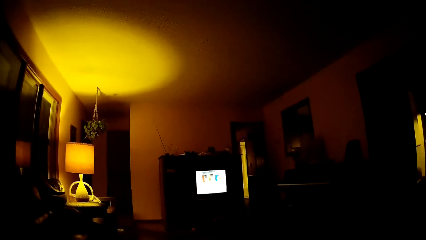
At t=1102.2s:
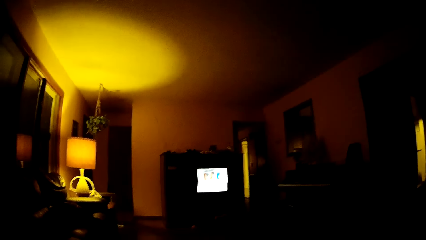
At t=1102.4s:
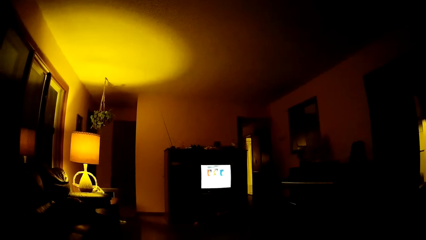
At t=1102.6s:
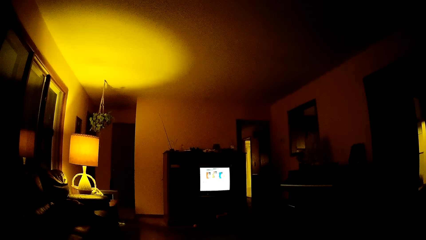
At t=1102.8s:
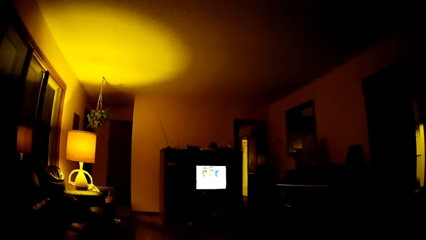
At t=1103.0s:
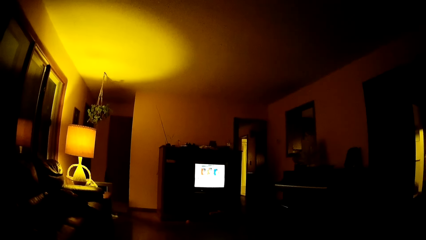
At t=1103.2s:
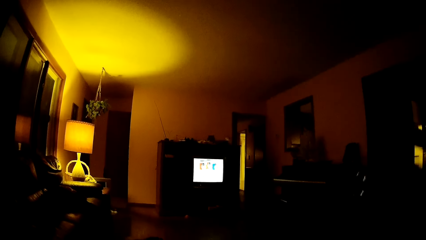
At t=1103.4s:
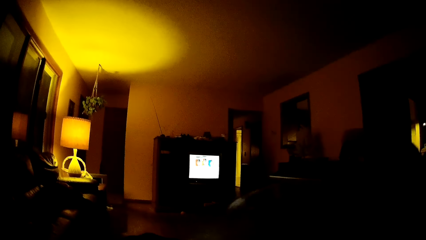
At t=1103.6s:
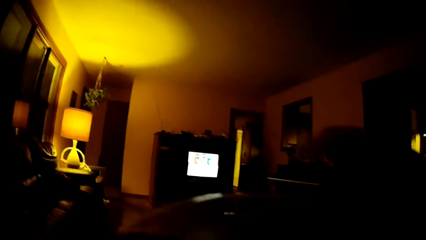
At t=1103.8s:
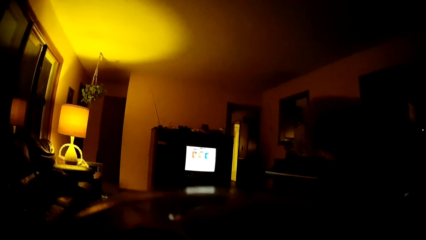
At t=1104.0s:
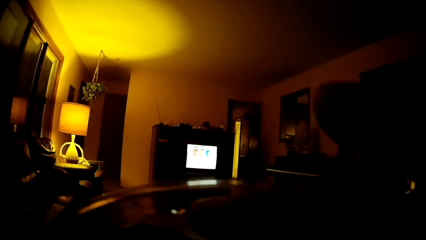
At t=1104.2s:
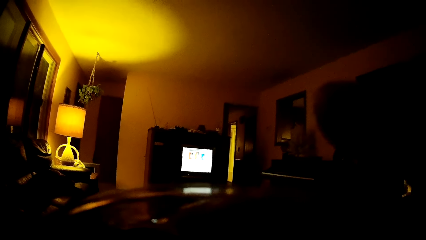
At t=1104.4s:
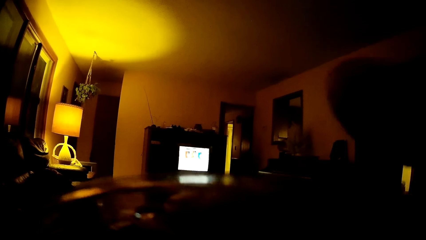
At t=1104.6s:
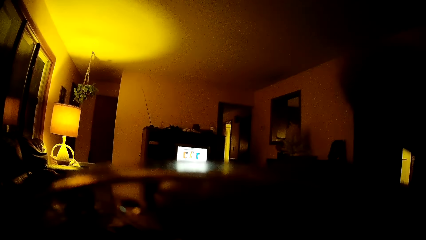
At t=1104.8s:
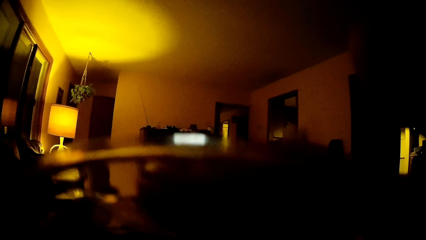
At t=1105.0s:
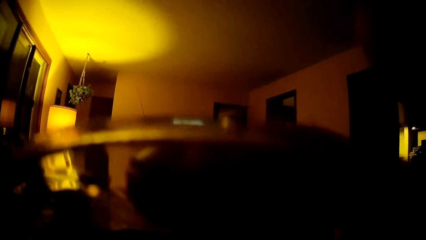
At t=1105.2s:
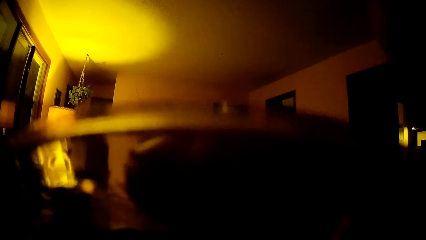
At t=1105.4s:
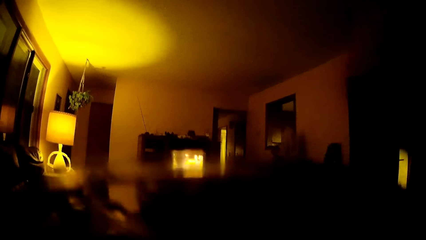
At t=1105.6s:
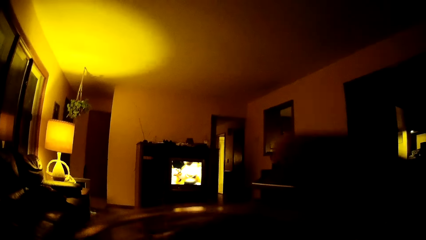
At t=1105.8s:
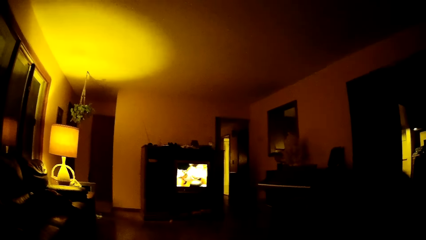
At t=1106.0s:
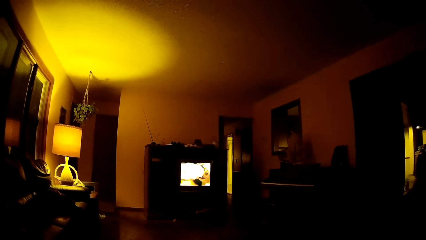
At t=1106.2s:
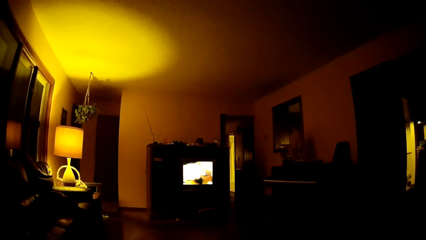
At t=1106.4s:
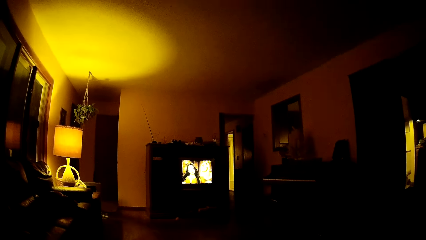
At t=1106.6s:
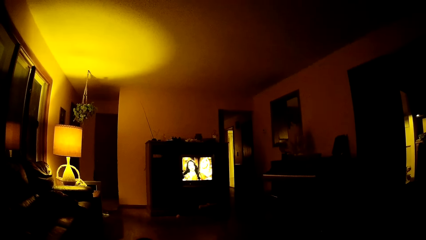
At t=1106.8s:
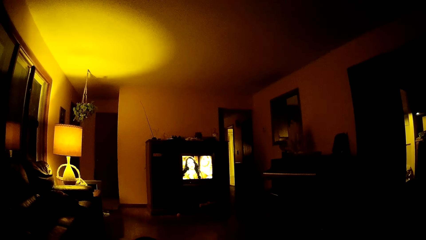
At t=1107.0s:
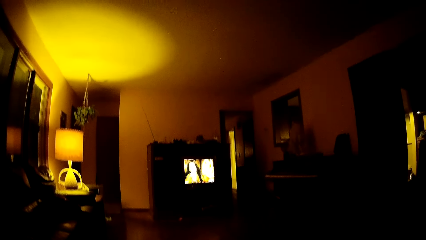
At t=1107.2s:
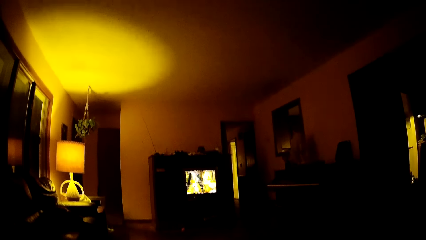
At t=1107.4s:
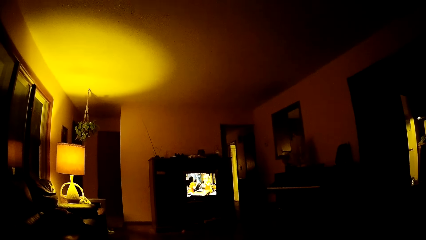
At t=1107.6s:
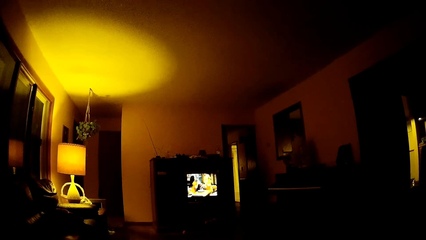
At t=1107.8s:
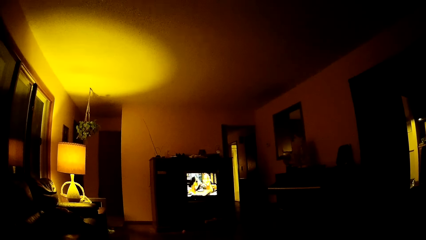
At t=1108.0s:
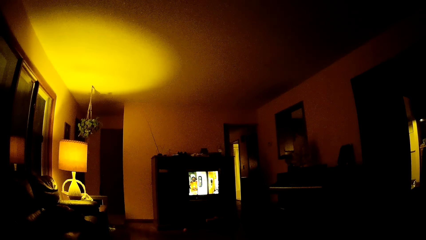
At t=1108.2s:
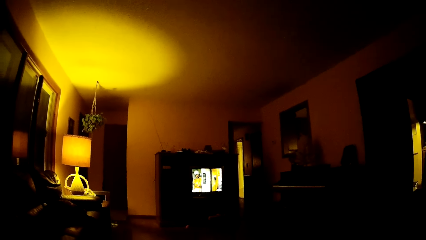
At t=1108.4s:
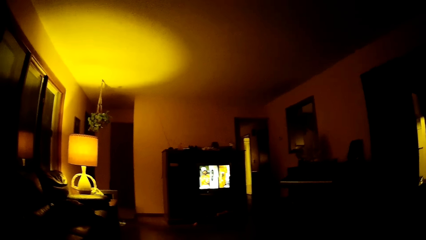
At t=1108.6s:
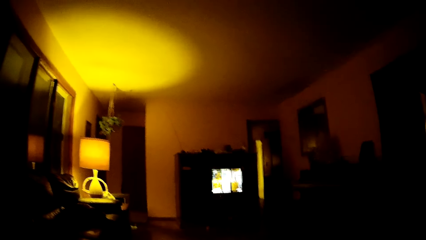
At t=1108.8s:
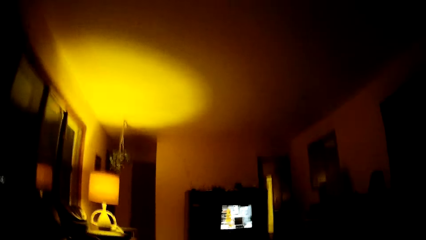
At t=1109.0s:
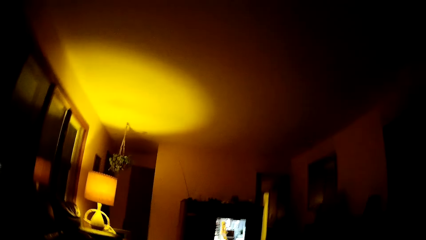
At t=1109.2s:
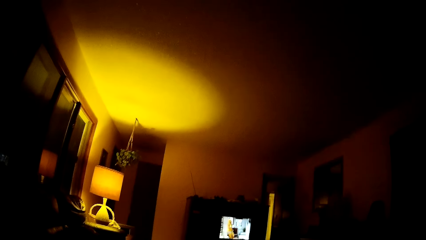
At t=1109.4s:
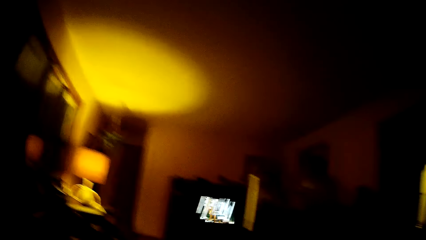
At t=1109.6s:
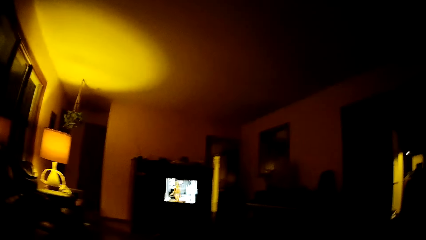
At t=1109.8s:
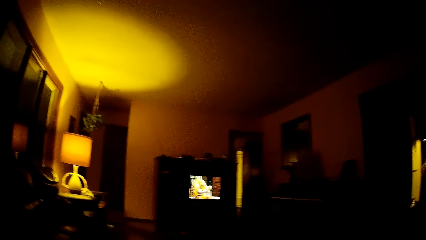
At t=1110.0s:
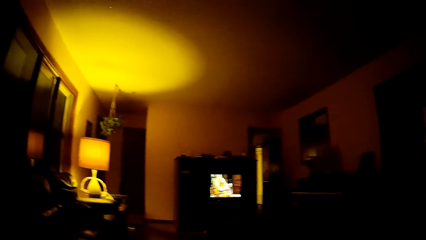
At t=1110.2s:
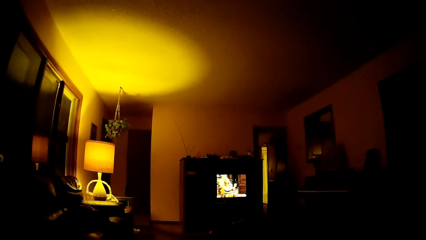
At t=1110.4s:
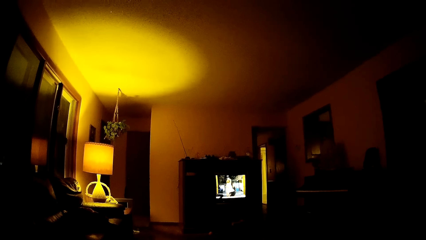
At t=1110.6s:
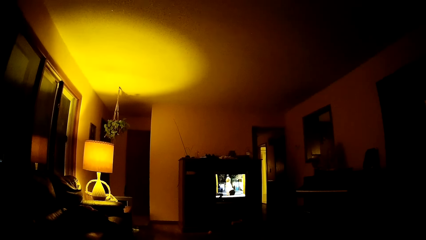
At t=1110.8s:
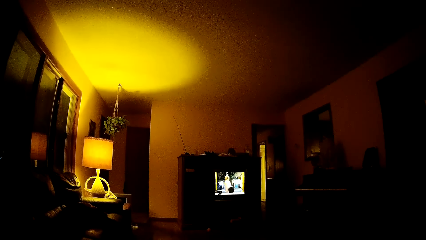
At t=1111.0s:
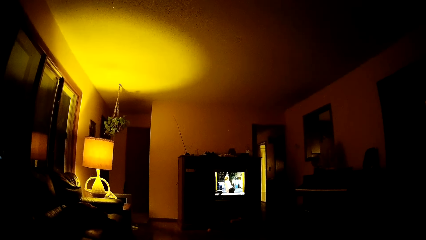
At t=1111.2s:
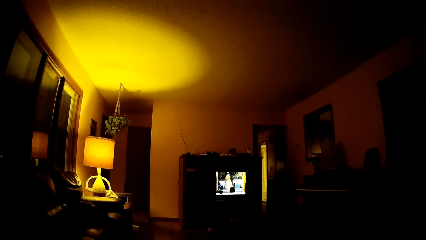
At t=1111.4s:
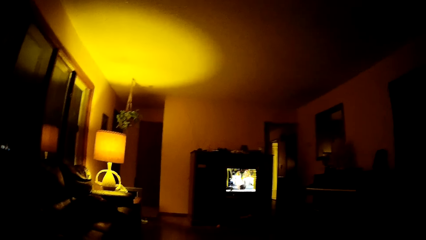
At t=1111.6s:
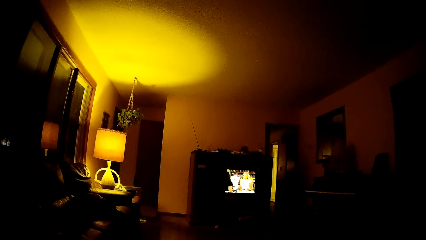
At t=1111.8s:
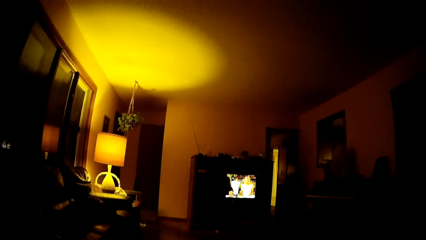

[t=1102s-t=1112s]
The camera wearer drinks from a glass cup with his right hand. He watches TV.

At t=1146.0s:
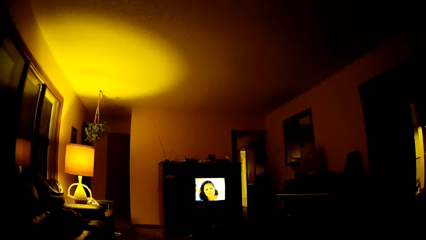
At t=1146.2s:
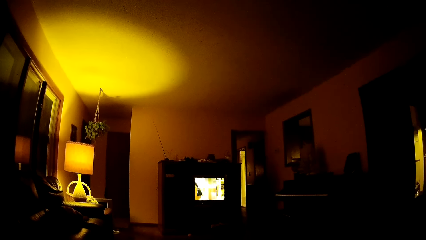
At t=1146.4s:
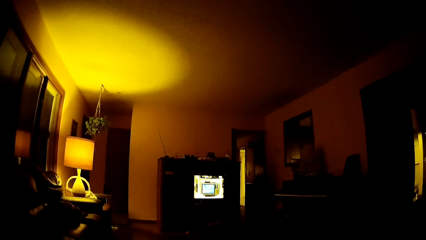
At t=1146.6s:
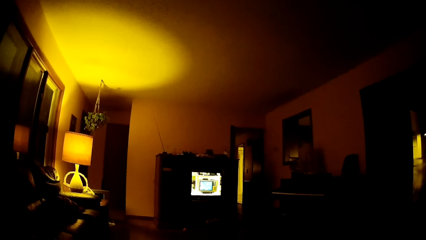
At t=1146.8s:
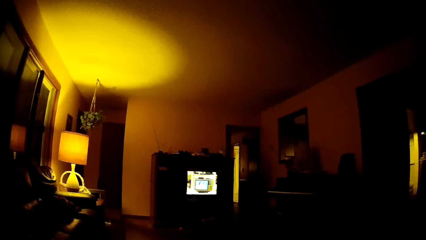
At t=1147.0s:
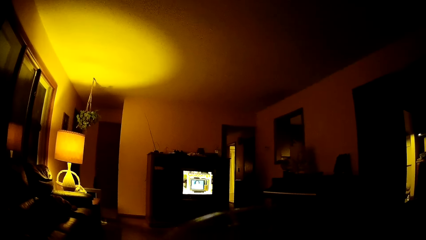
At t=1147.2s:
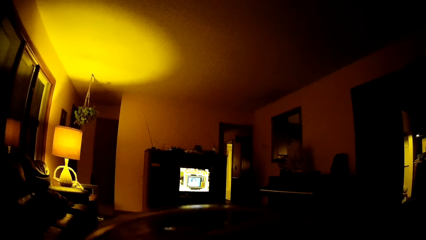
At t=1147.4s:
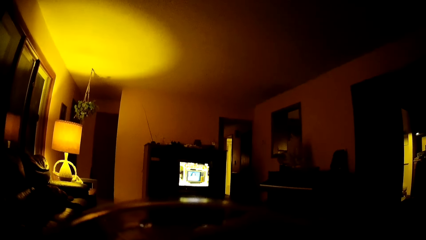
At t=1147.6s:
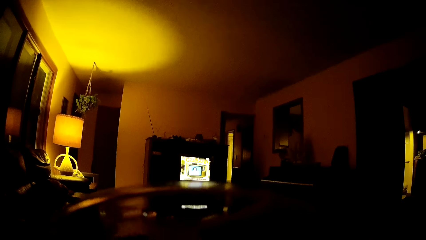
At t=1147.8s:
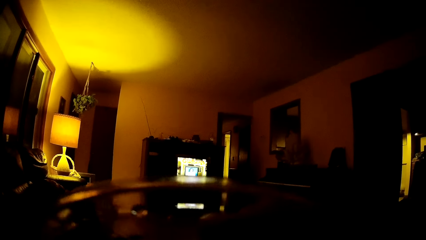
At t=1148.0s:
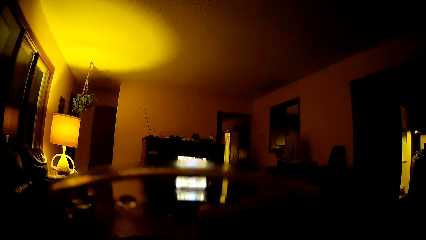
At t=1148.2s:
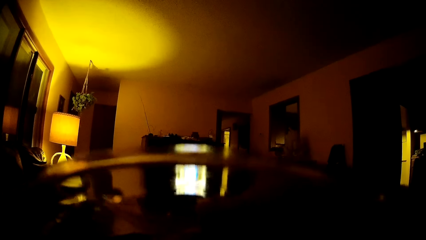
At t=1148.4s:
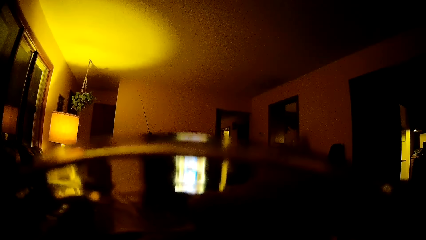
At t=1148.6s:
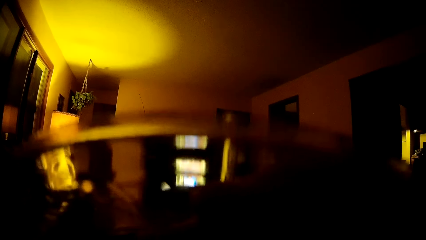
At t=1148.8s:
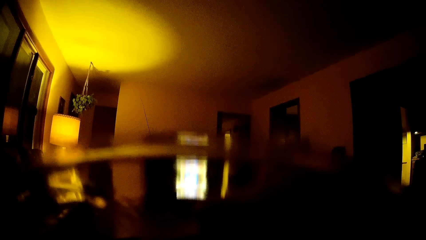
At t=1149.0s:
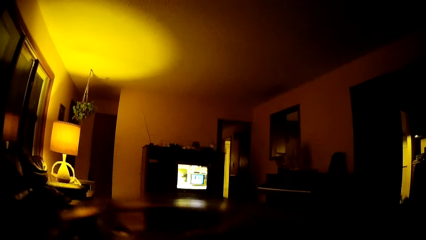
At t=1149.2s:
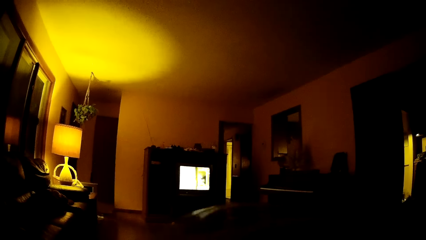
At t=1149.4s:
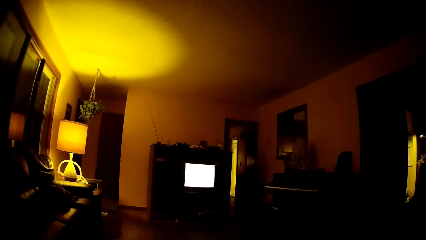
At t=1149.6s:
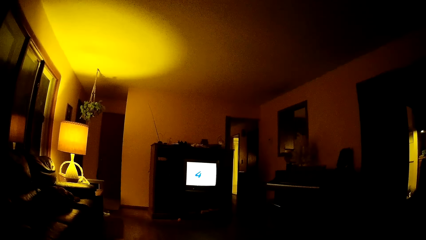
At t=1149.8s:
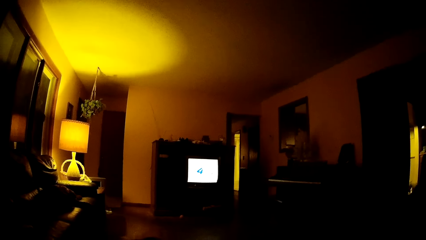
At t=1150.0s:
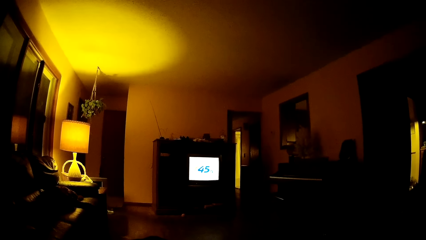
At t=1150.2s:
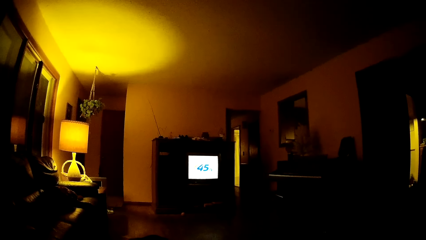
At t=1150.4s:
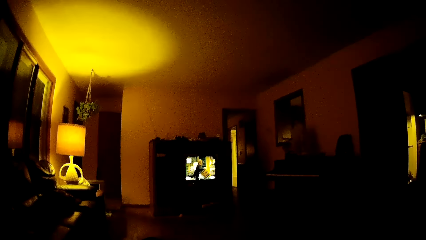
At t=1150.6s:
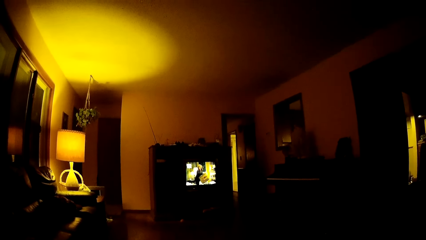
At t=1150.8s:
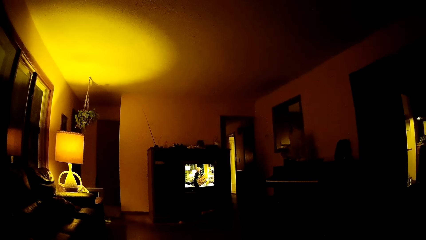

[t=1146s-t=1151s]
The camera wearer drinks from a glass cup with his right hand. He watches TV.
